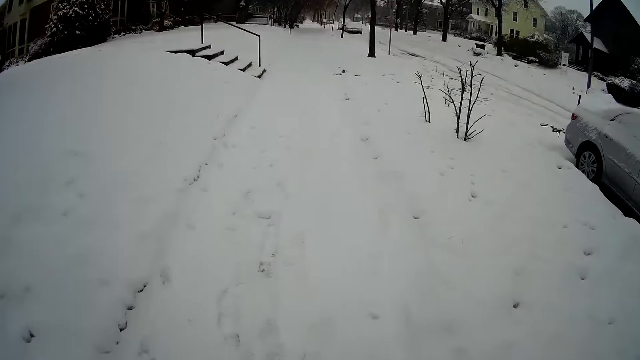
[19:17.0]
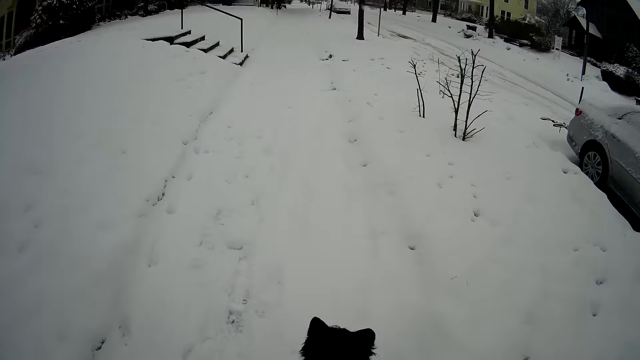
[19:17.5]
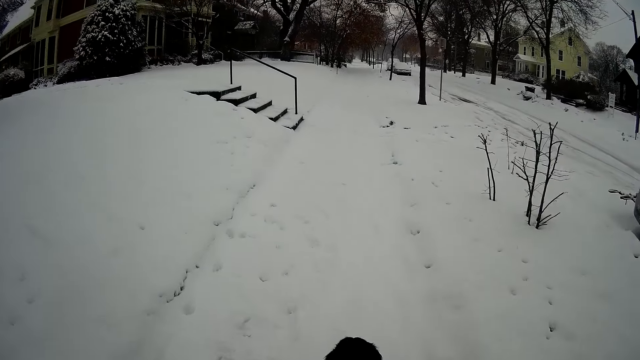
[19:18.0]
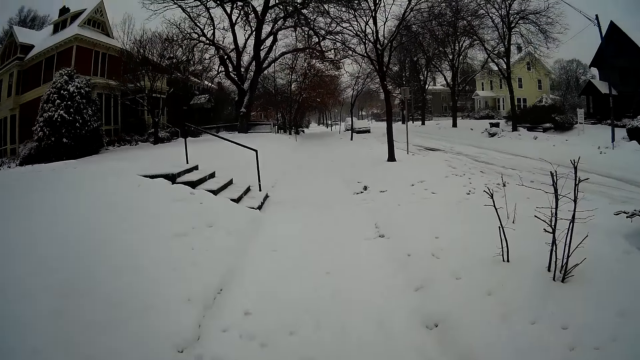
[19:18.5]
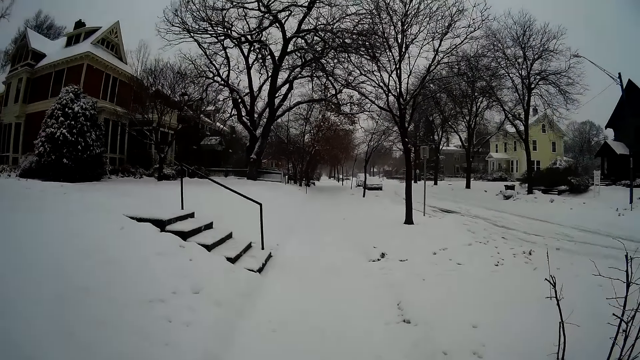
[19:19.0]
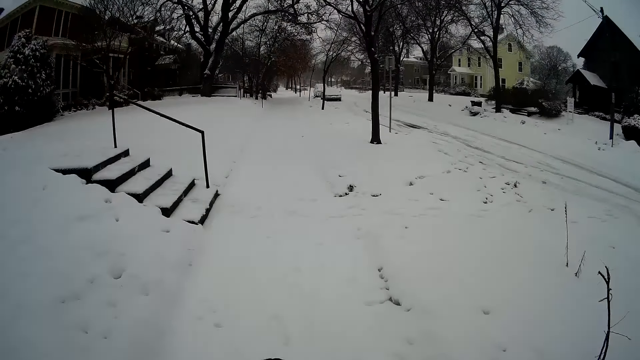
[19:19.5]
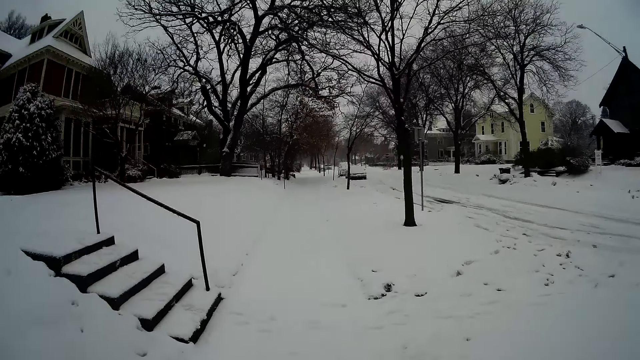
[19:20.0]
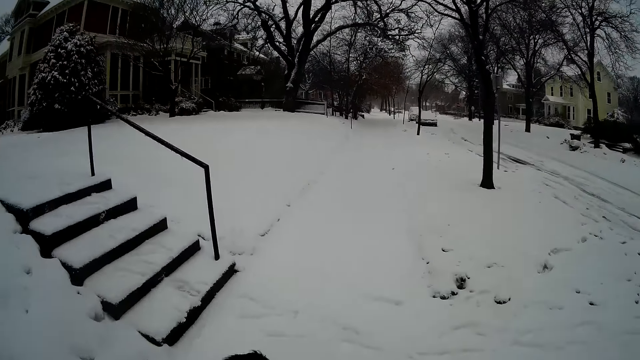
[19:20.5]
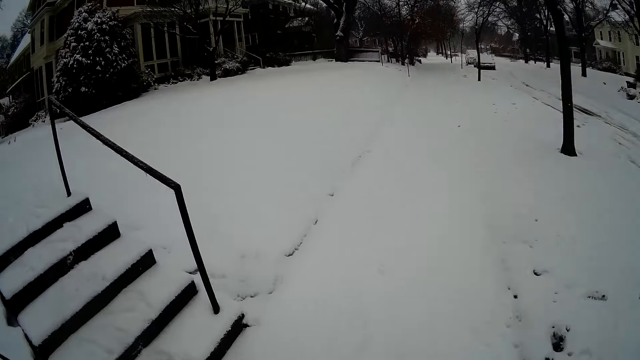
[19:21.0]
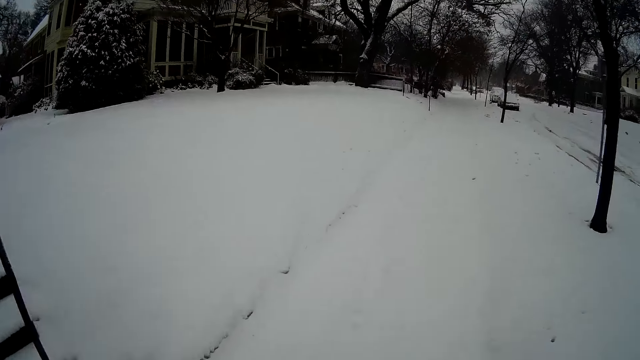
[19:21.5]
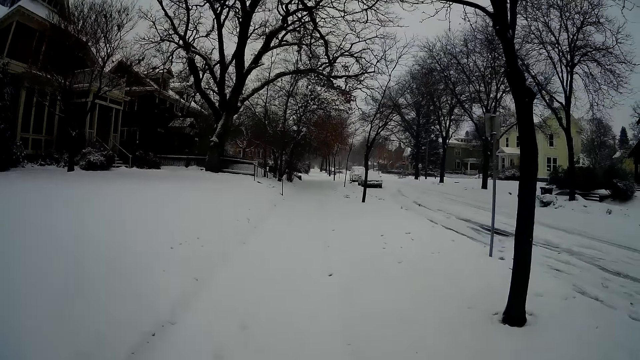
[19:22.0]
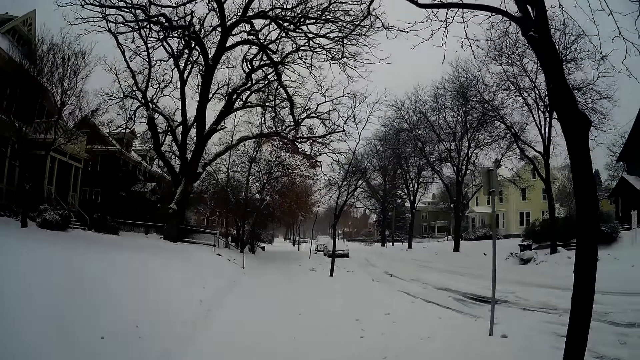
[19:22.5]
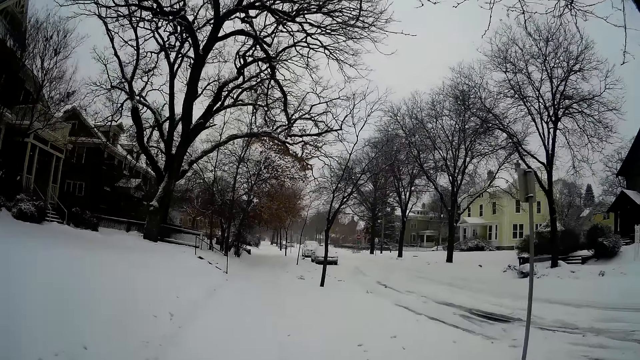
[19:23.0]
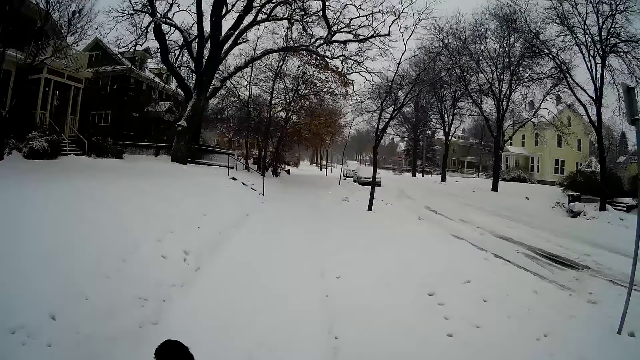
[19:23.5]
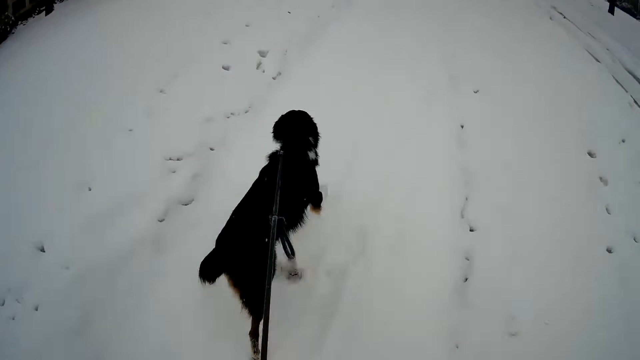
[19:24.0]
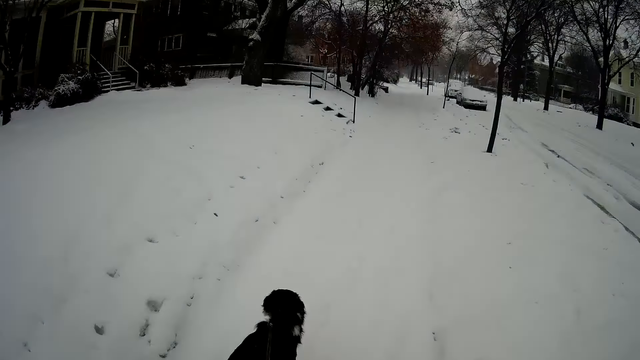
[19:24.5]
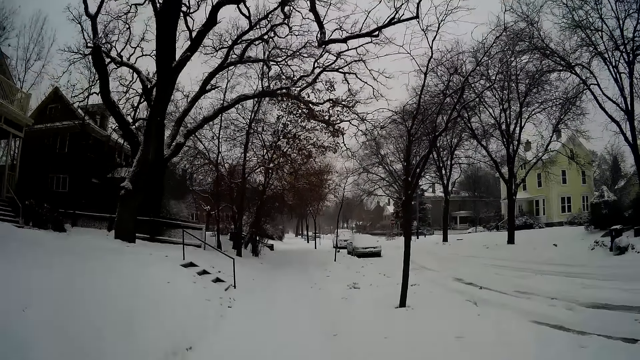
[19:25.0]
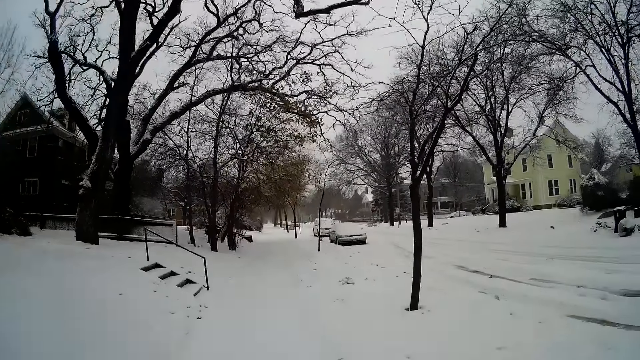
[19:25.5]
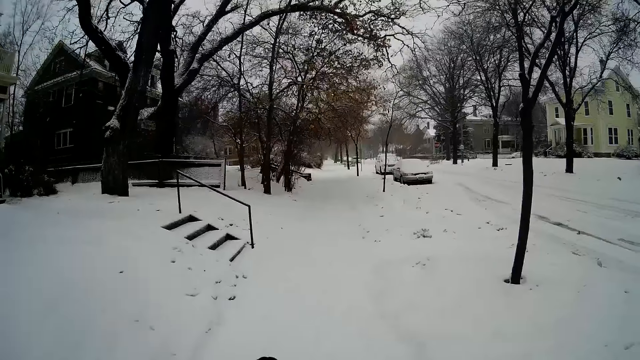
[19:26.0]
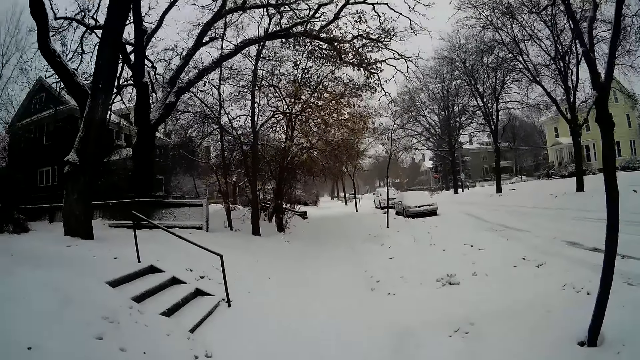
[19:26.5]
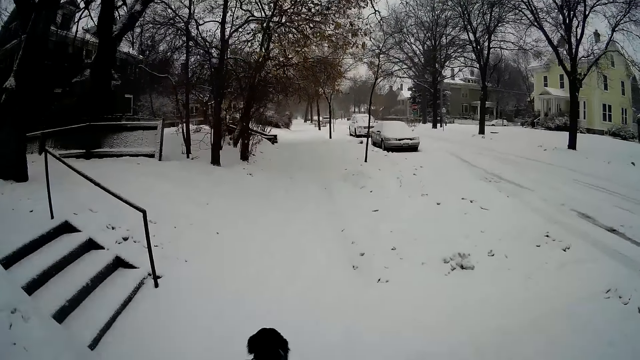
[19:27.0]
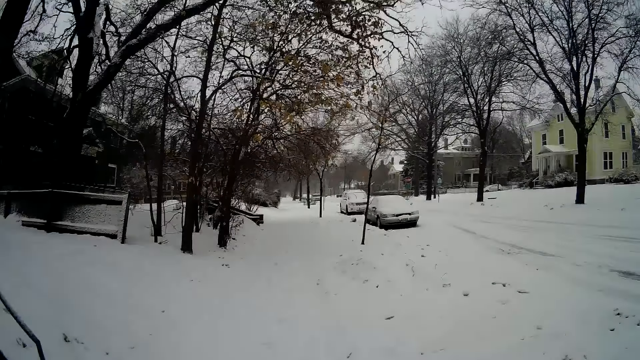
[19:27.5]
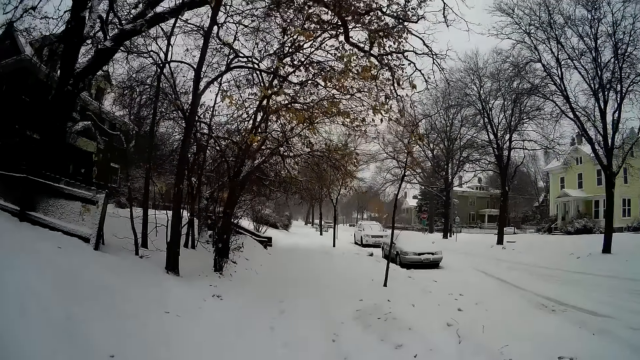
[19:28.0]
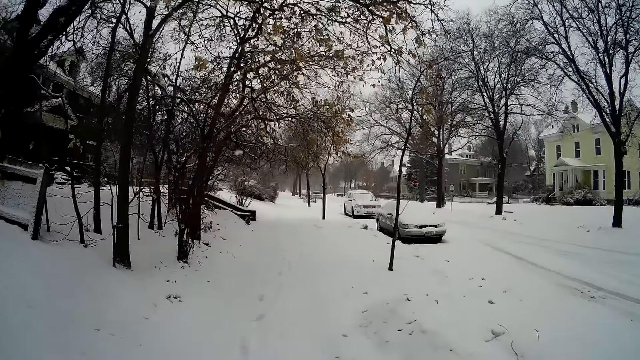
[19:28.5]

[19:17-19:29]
The camera wearer walks around. They run around.

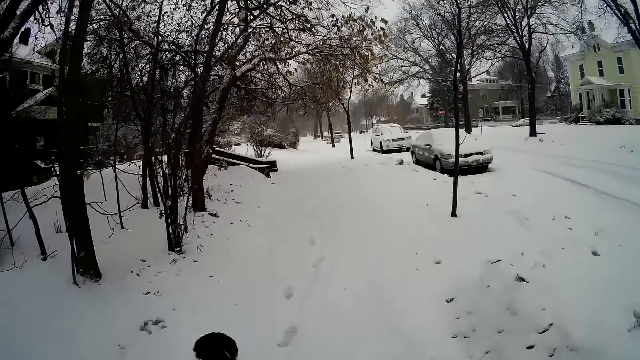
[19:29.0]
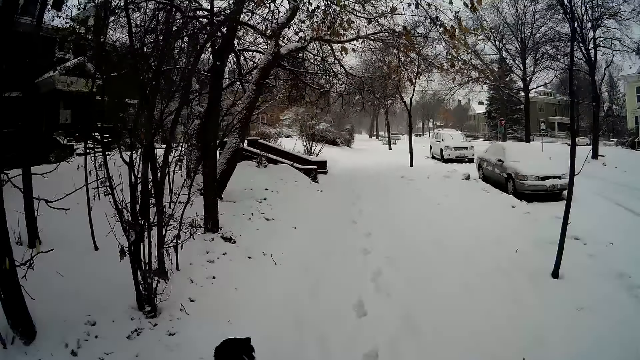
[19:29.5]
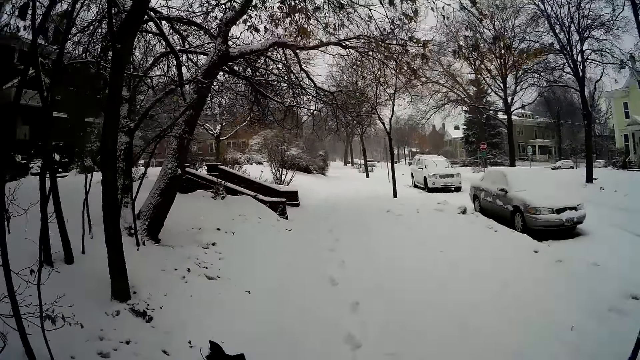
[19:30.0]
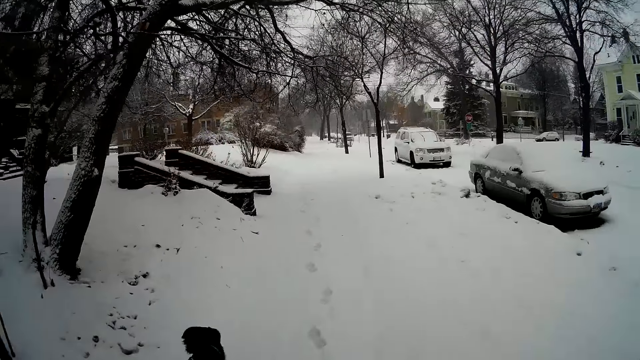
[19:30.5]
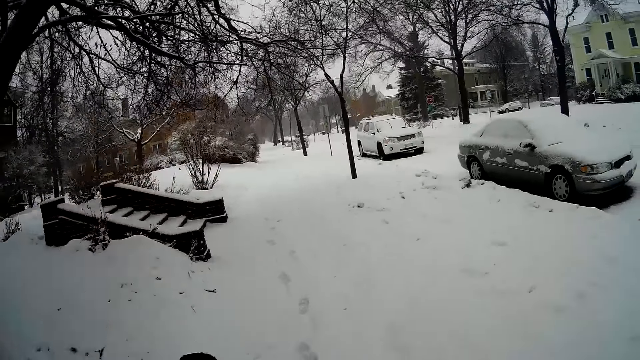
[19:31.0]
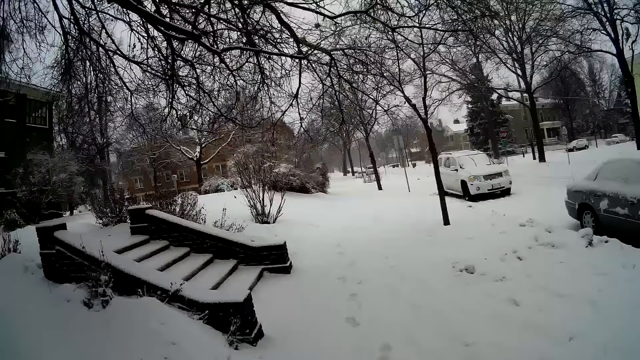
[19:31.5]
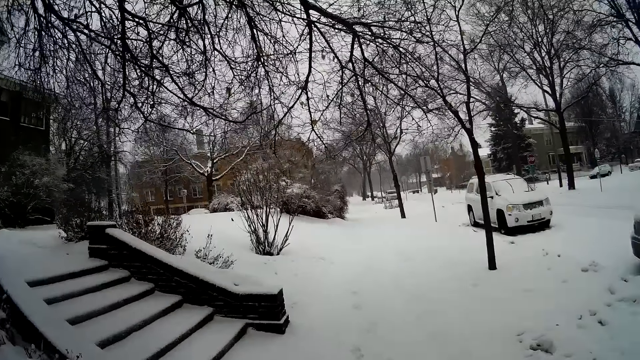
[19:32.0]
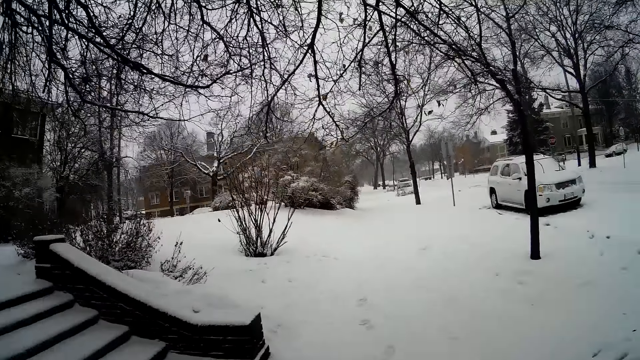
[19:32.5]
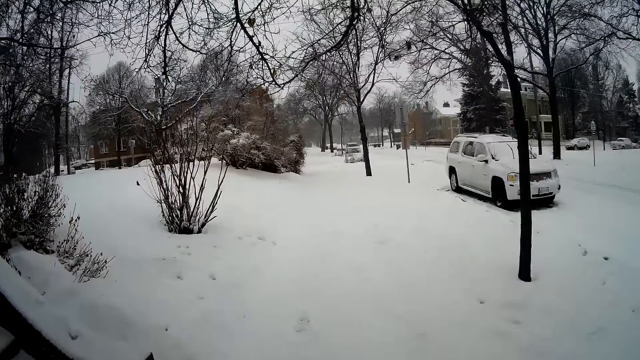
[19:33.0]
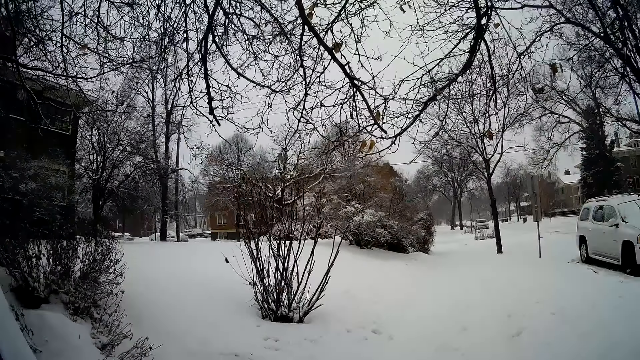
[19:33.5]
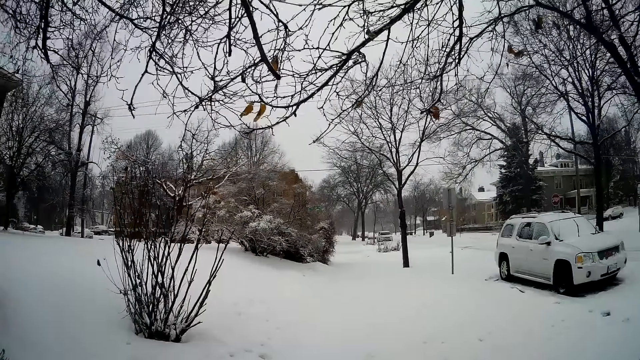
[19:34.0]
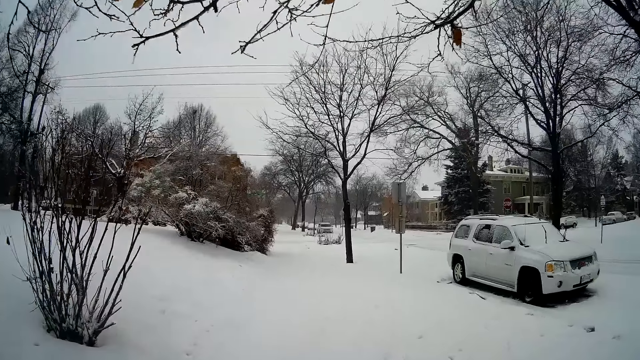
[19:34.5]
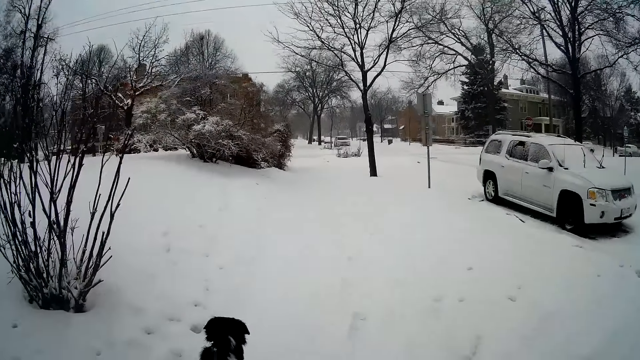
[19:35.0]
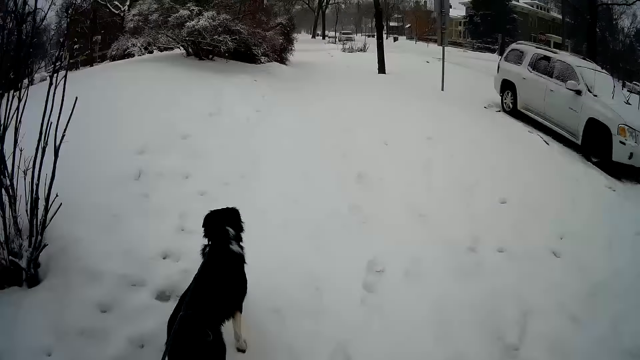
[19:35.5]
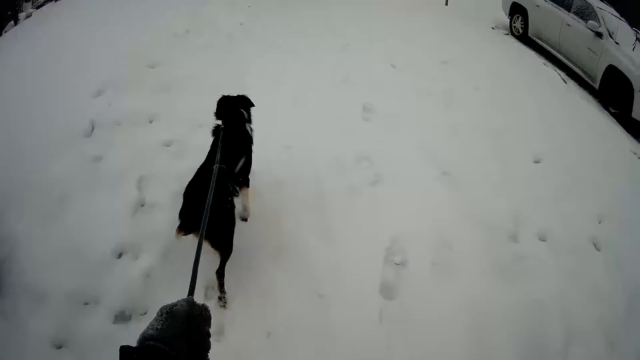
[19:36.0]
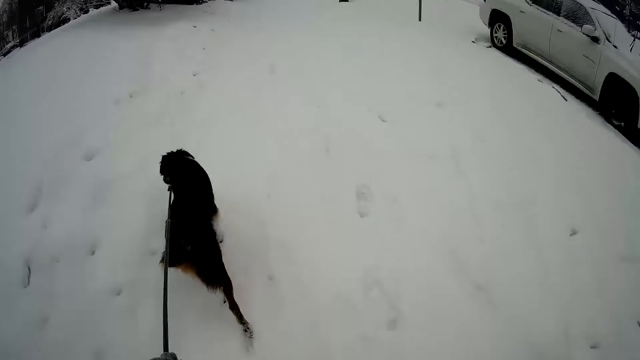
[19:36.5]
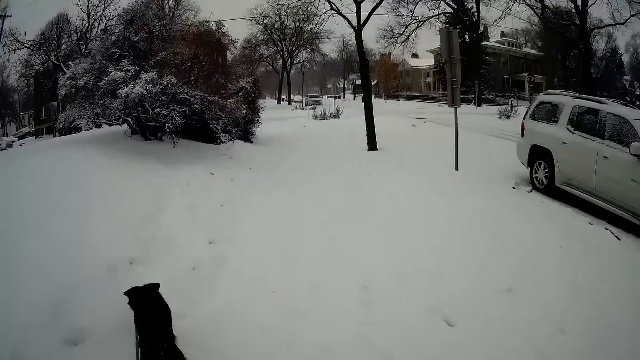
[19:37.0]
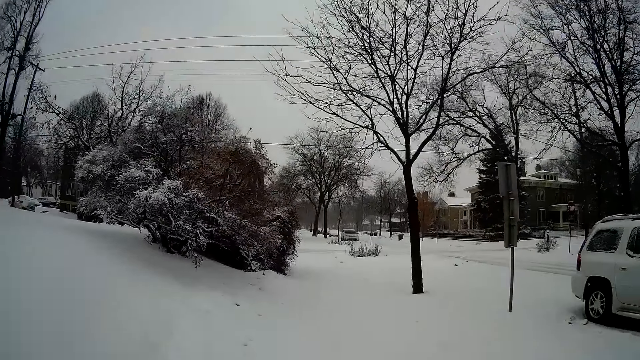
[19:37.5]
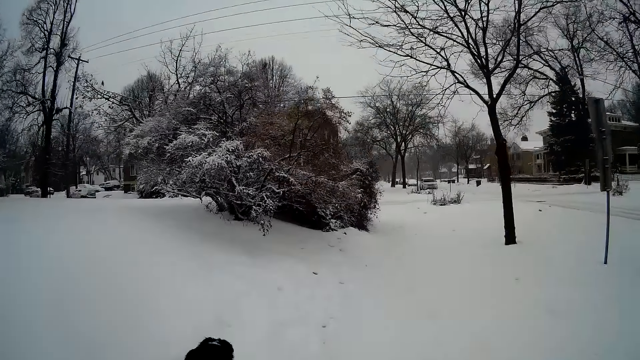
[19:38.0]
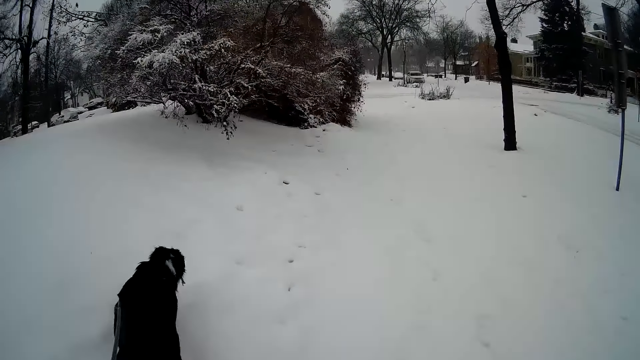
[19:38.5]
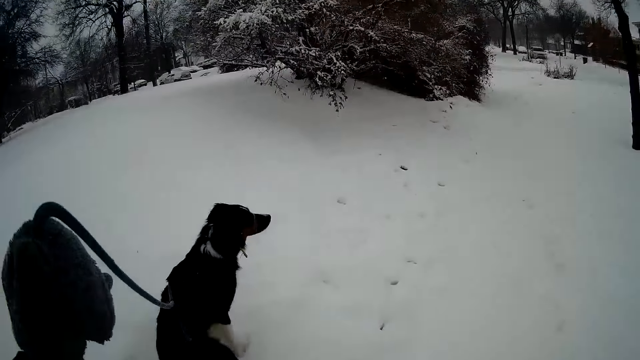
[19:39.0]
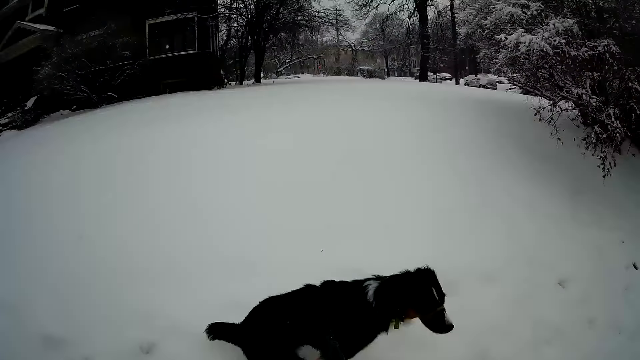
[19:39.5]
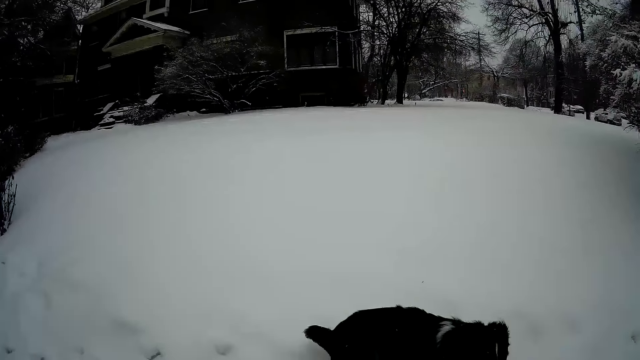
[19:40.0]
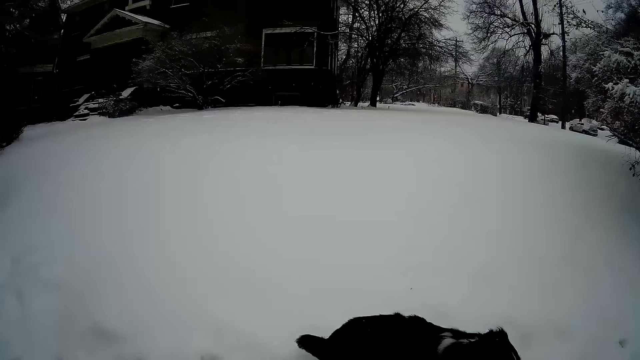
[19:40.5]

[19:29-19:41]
The camera wearer walks around. He pulls the leash on the dog with his left hand. He looks around.
